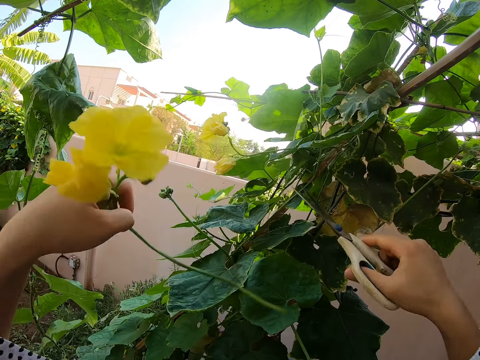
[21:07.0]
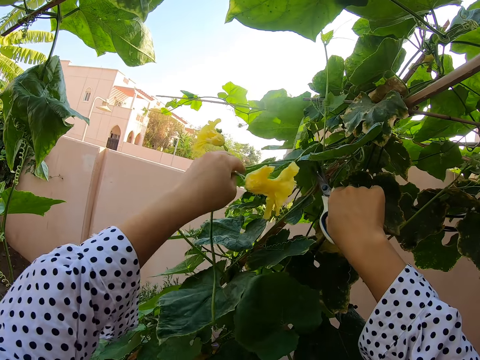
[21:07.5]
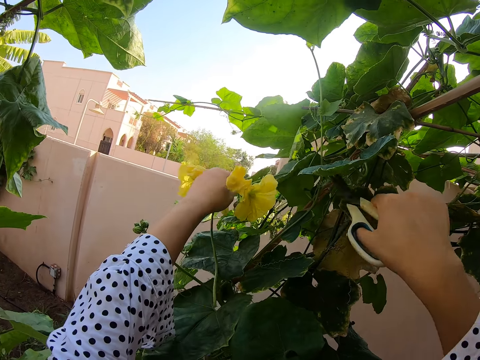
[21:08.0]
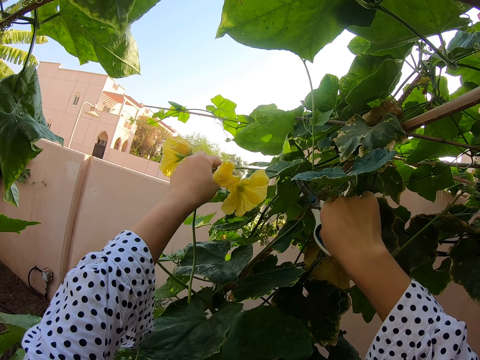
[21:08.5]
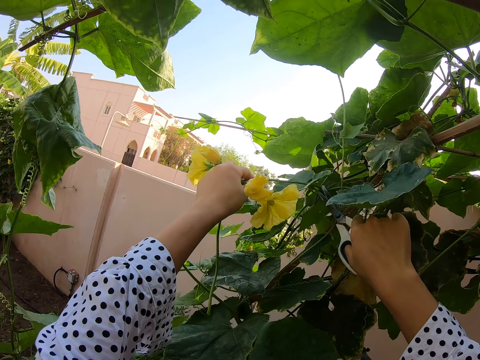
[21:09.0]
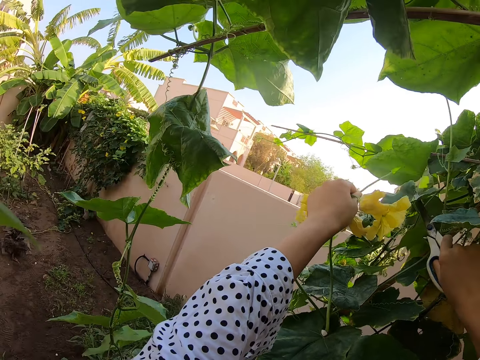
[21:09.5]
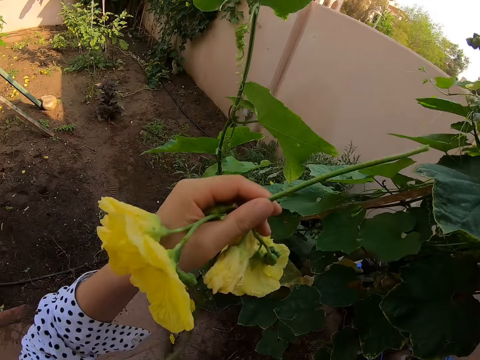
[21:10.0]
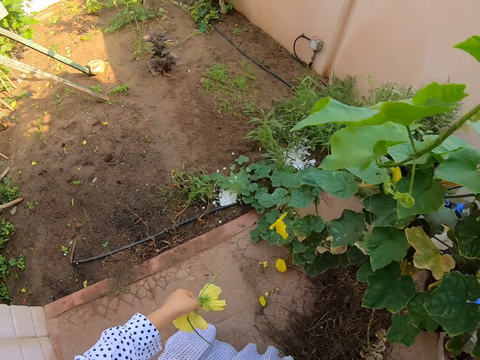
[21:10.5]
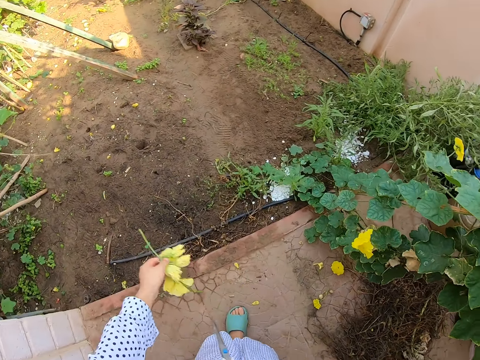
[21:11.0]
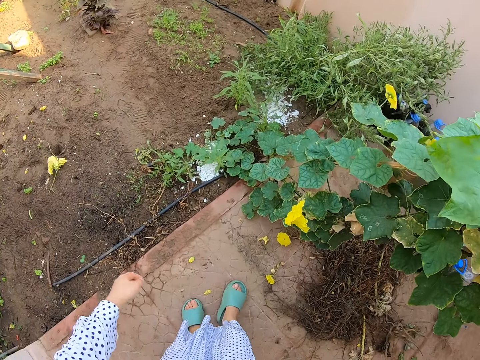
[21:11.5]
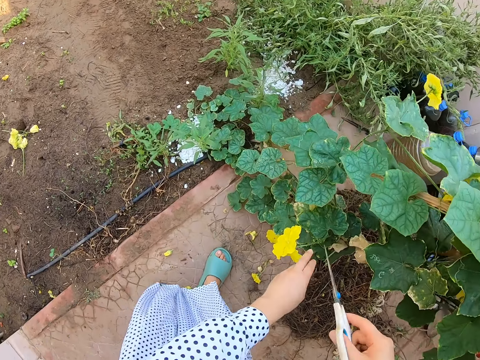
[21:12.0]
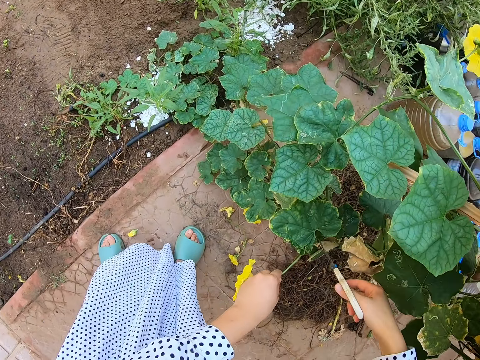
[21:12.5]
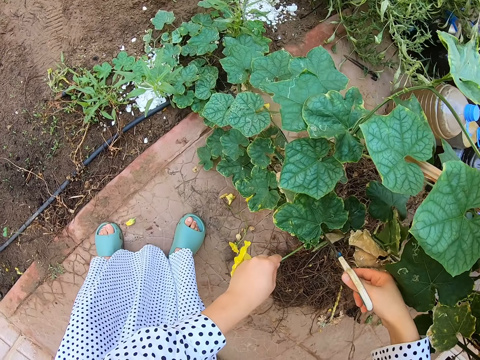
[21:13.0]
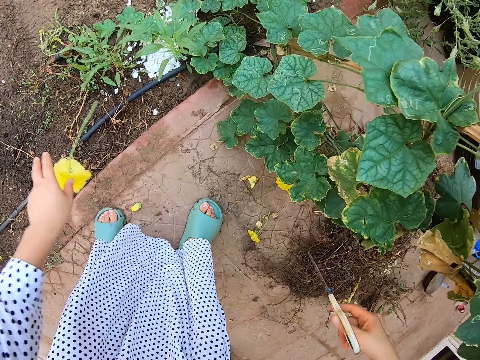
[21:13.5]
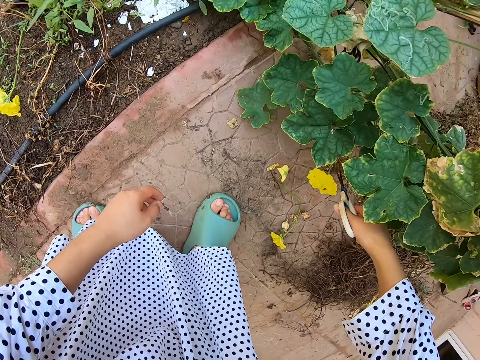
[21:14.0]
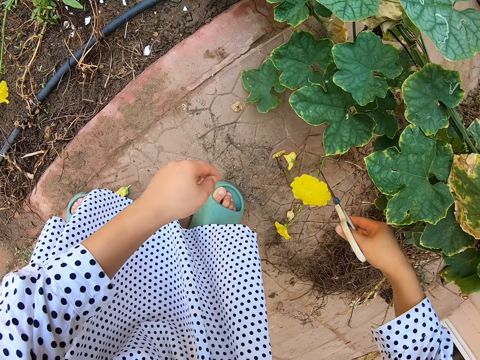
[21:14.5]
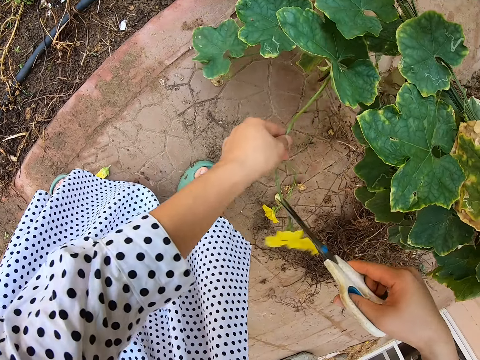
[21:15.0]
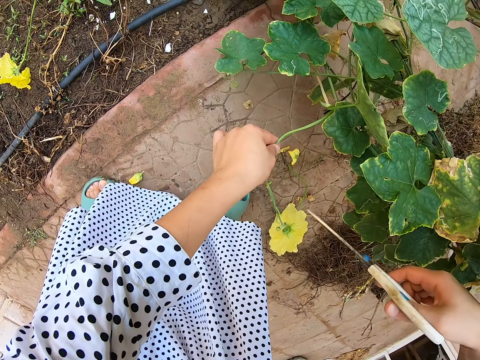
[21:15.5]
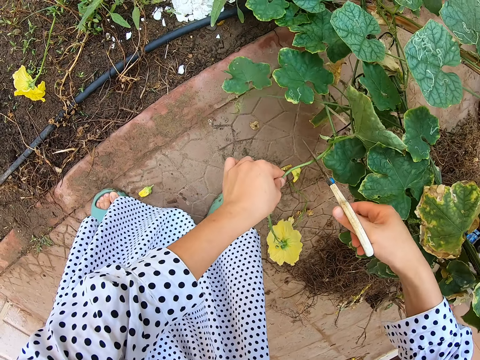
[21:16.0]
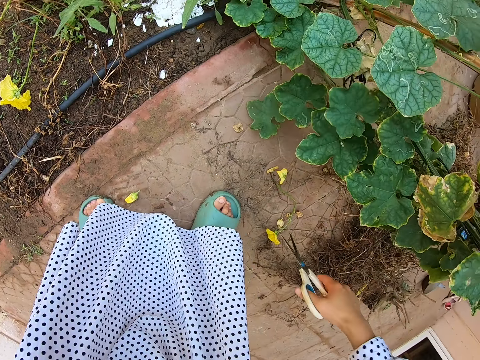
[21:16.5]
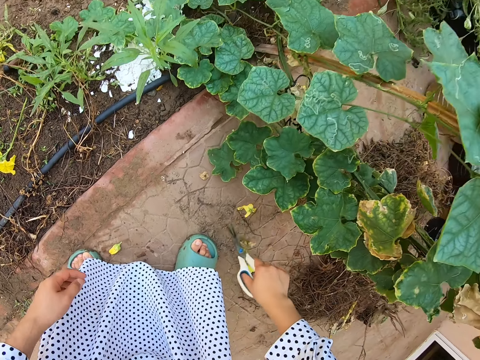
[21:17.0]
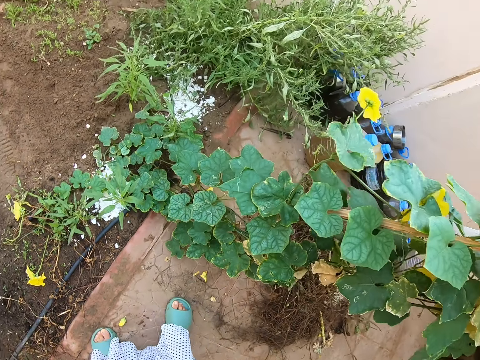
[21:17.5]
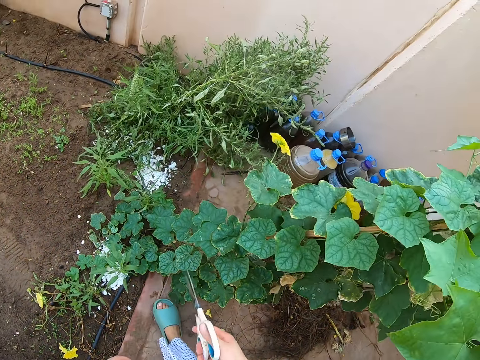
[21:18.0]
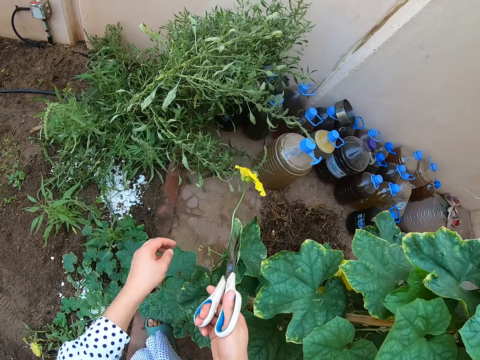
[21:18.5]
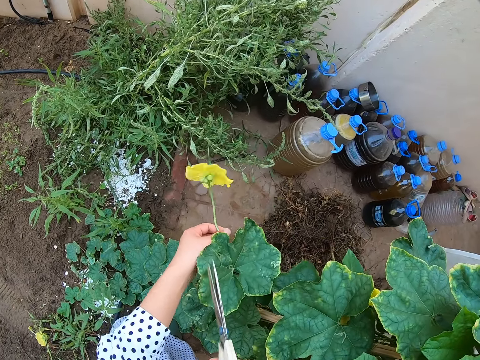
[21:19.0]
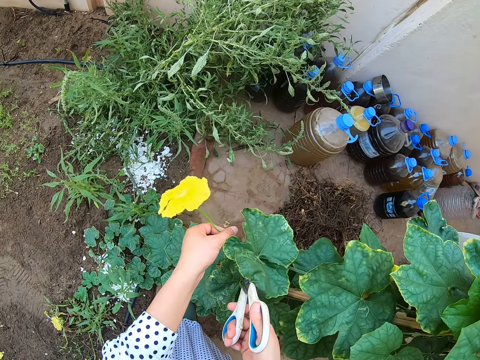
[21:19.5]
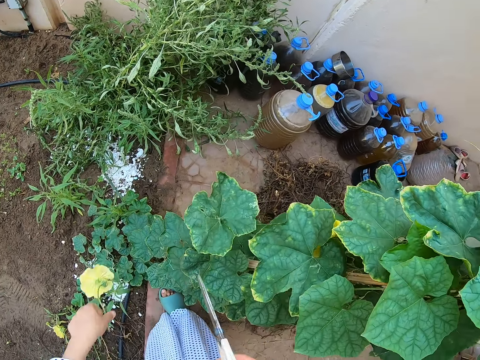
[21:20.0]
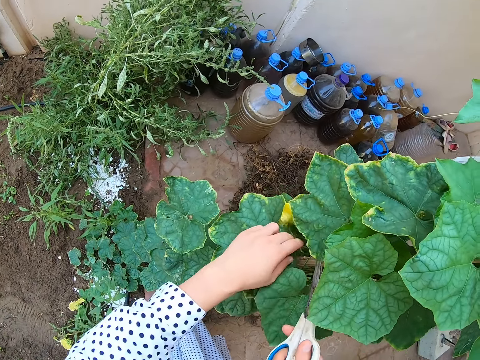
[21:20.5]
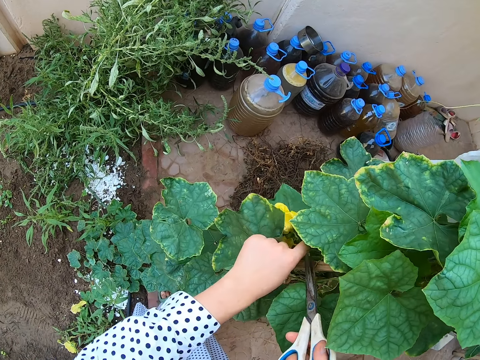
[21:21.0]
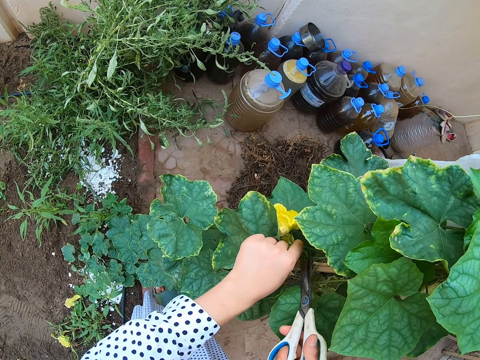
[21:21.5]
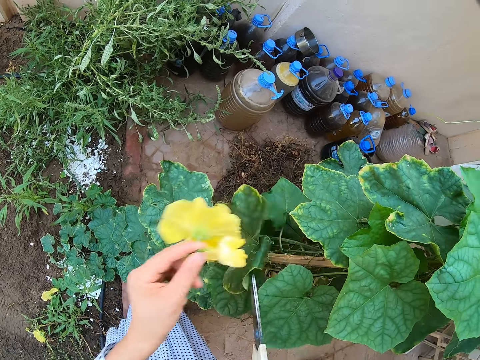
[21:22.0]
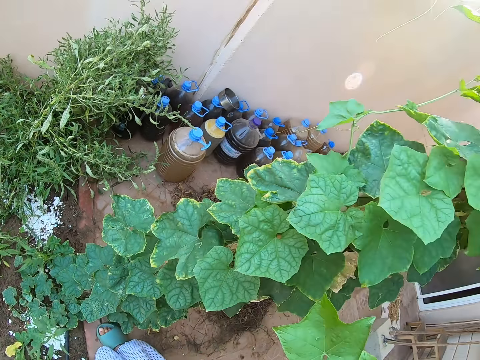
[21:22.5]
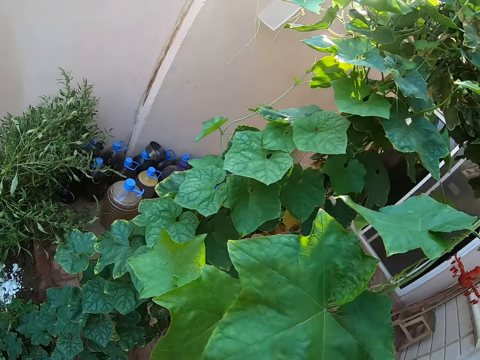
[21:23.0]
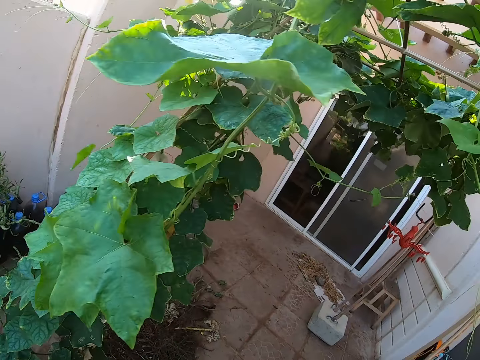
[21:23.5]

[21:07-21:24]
The camera wearer holds a flower. They cut the flower. They throw the flower on the ground. They cut the flower with scissors. They cut the flower. They hold the flower. They throw away the flower. They pick the flower with scissors. They hold the flower. They cut the flower. They throw the flower on the ground. They hold the flower. They cut the flower with scissors.

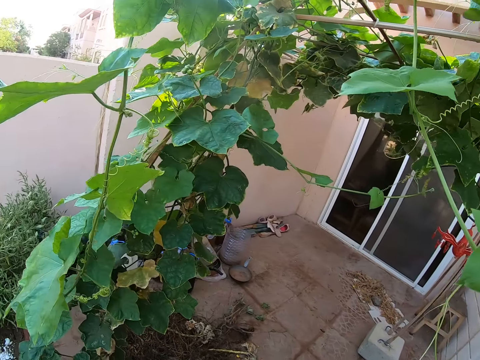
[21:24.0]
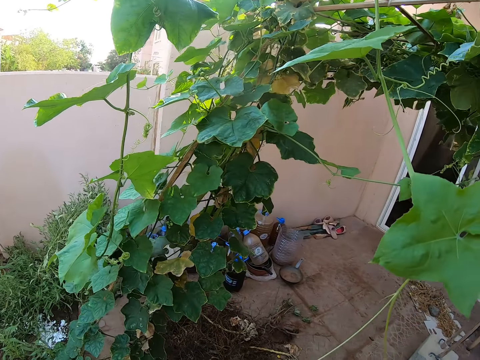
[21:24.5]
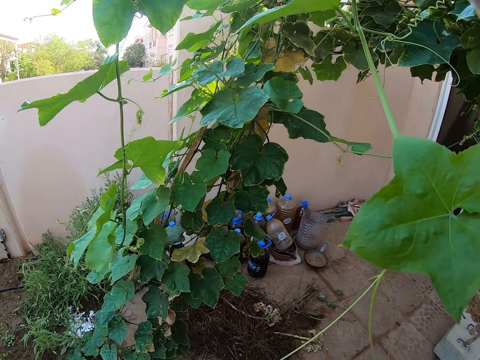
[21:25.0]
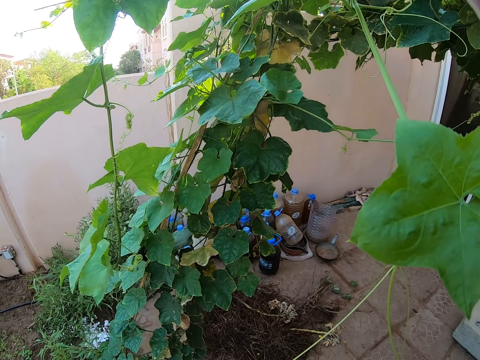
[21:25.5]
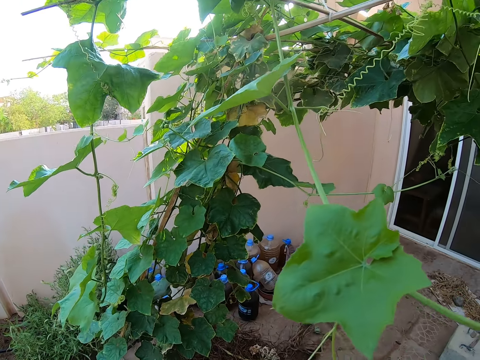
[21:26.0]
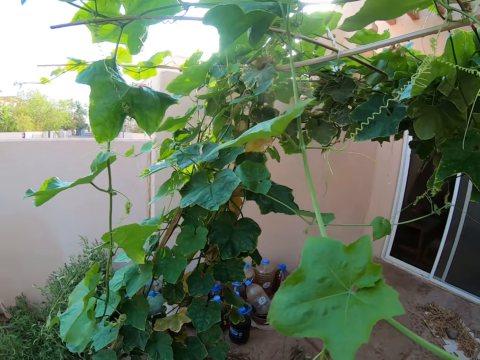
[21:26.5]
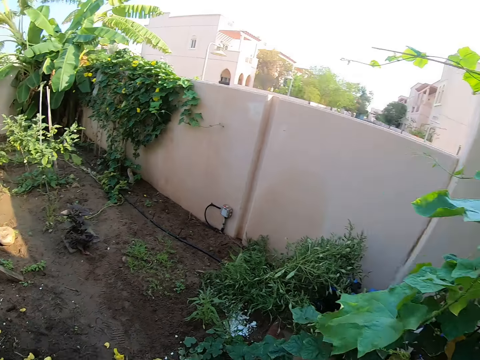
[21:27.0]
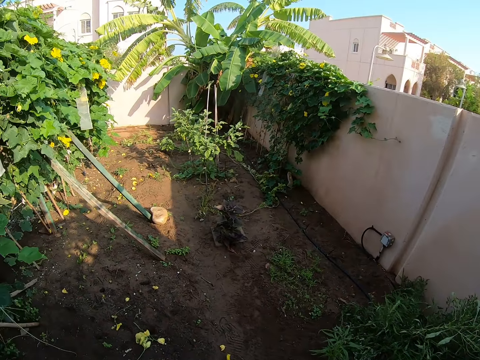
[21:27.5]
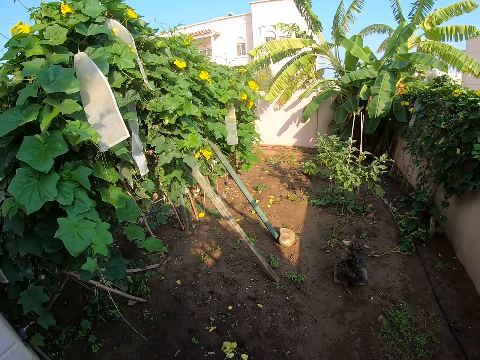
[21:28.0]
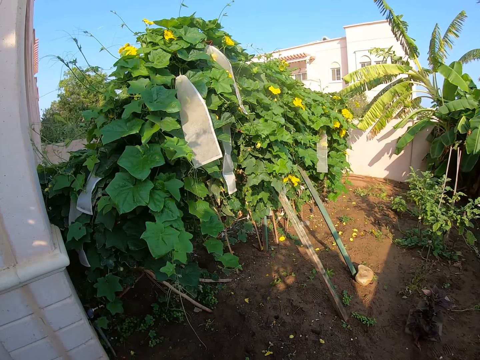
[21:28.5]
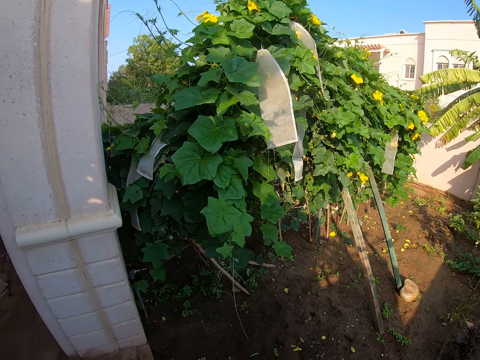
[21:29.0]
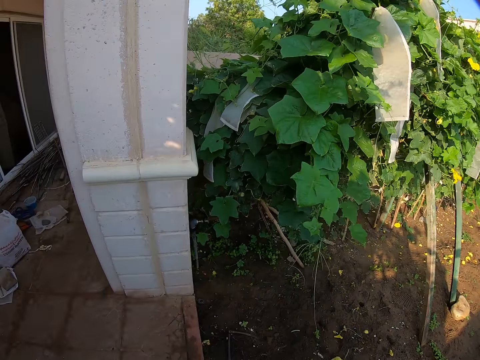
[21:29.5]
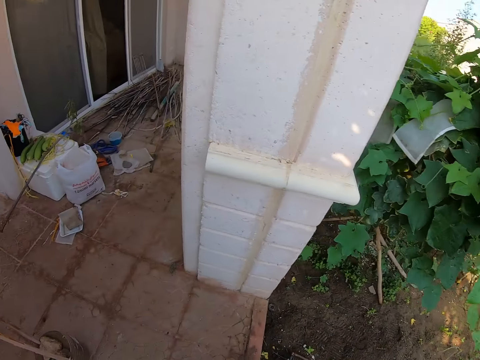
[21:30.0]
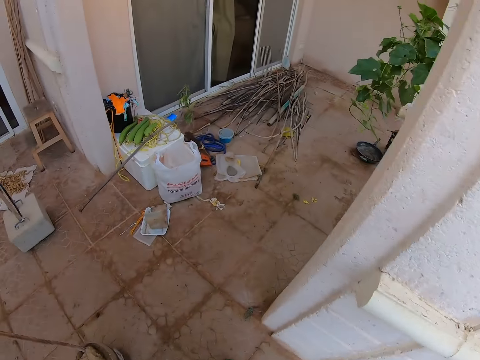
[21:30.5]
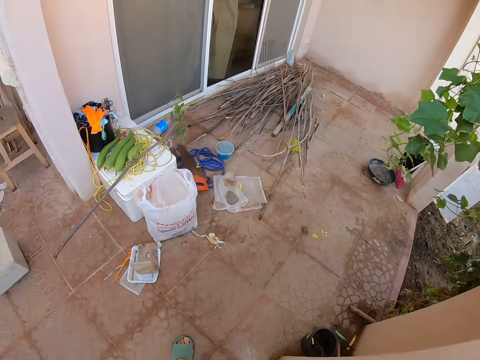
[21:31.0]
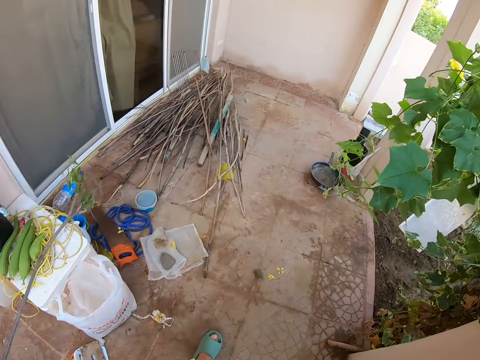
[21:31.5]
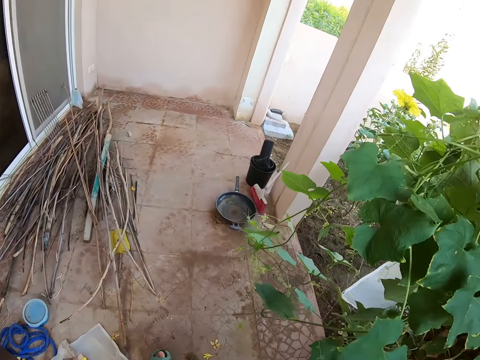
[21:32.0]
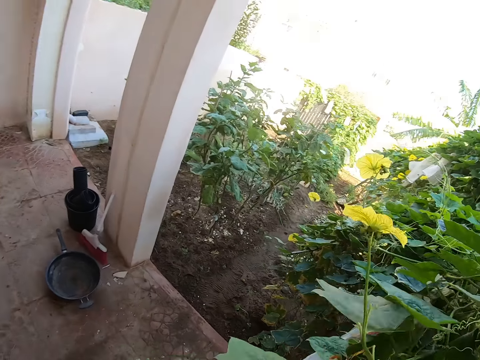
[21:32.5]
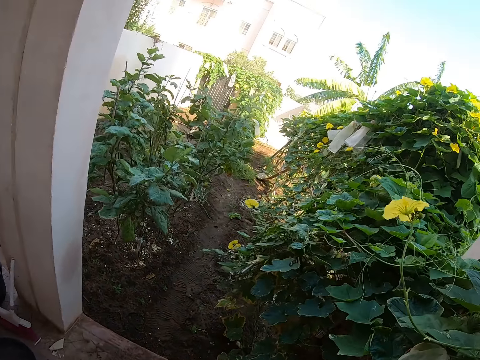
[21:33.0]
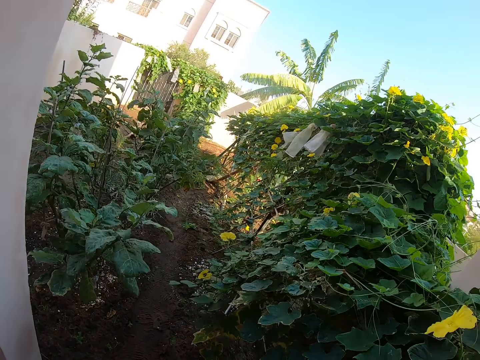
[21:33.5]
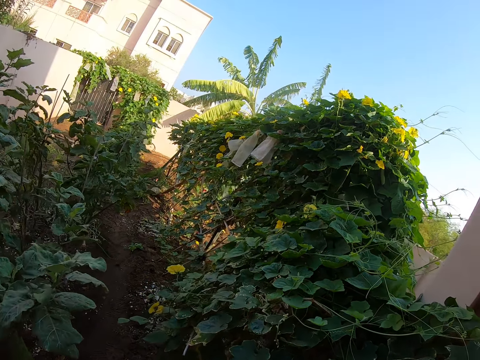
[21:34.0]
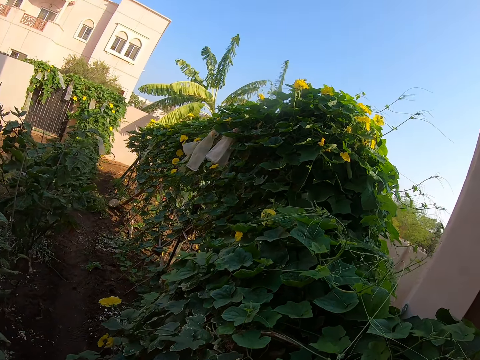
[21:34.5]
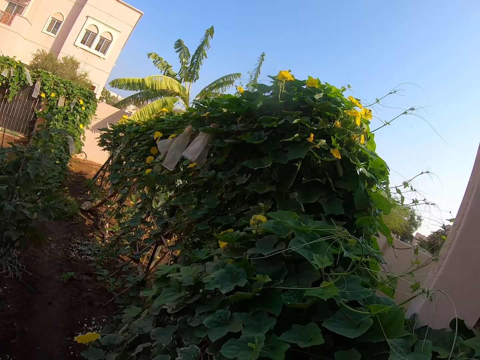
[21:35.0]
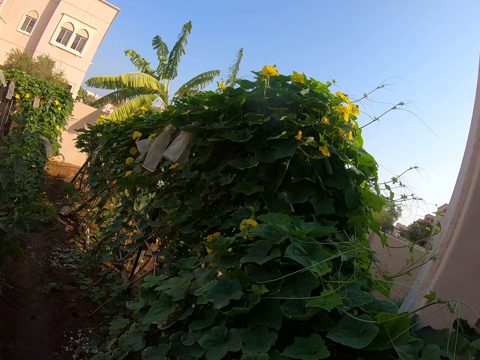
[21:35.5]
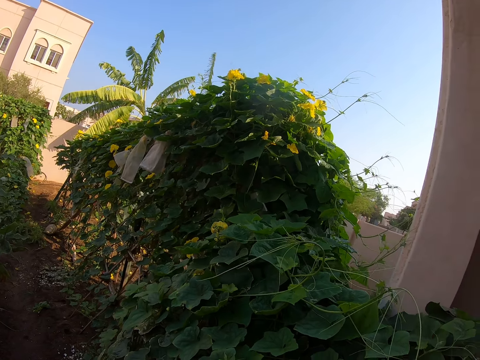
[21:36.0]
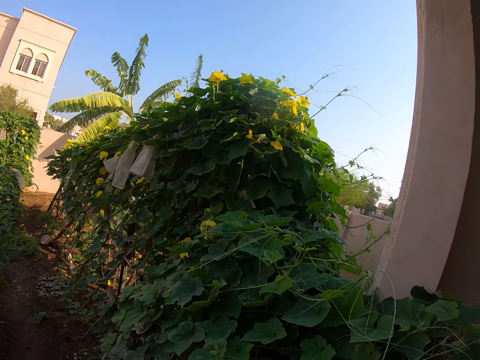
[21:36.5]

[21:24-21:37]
The camera wearer looks around. They walk on the verandah. They look around.
